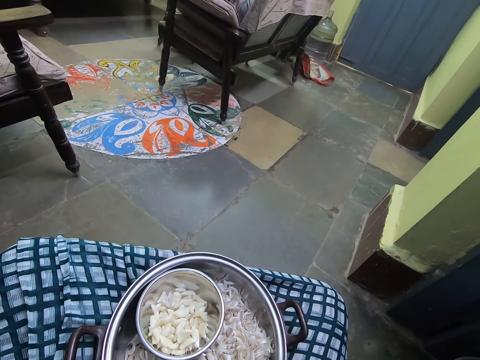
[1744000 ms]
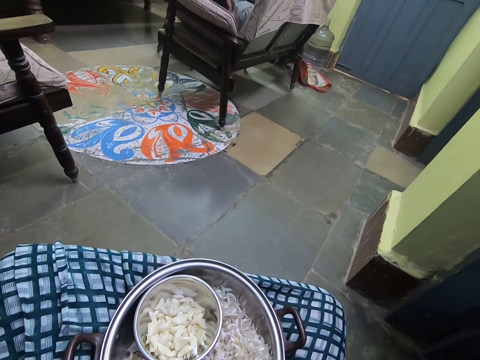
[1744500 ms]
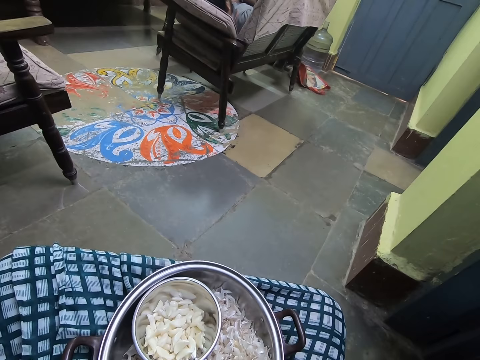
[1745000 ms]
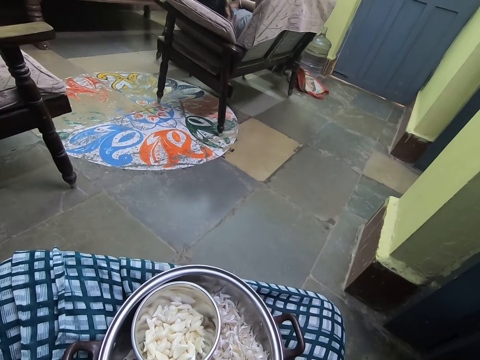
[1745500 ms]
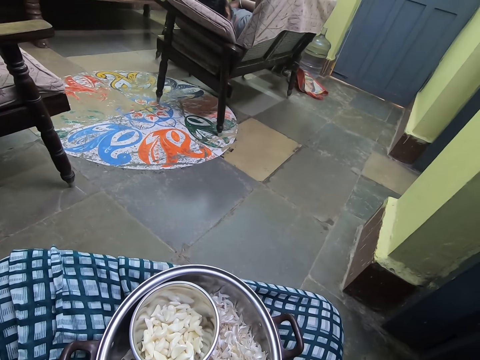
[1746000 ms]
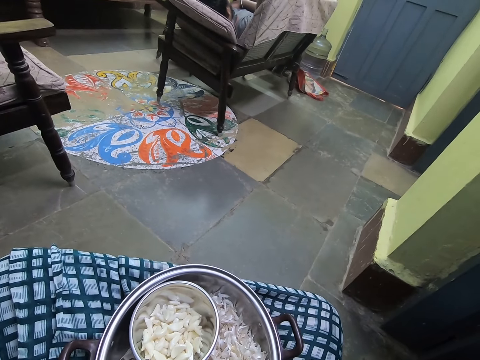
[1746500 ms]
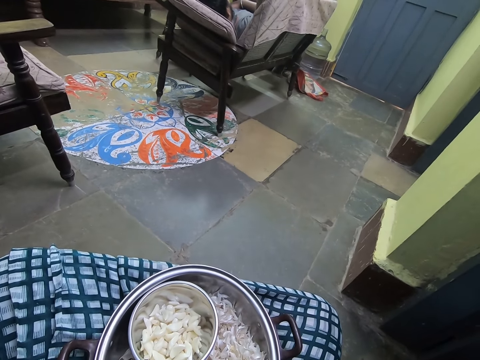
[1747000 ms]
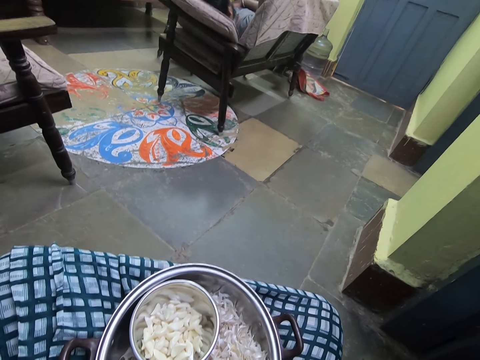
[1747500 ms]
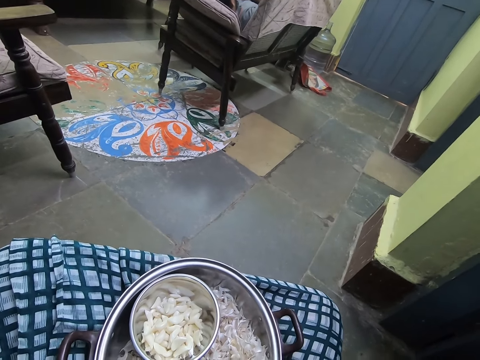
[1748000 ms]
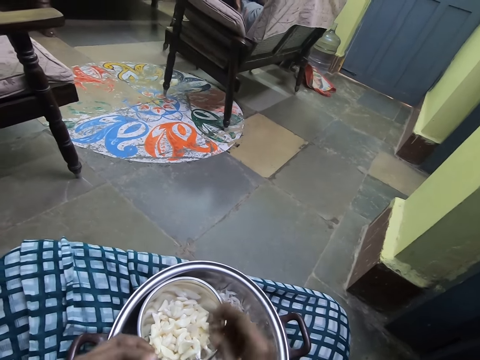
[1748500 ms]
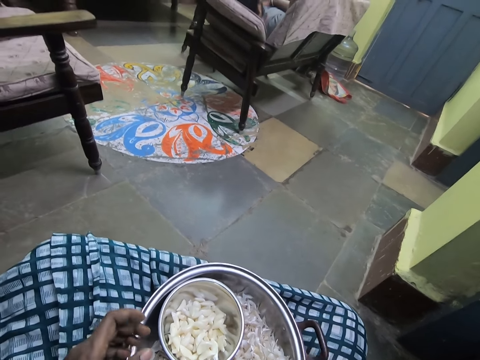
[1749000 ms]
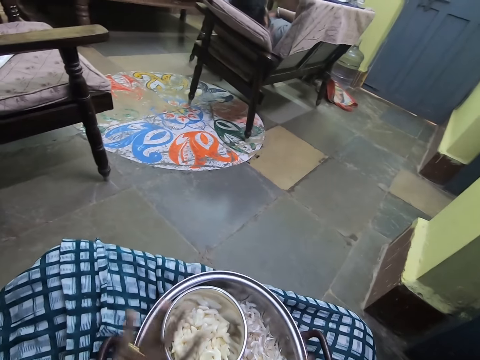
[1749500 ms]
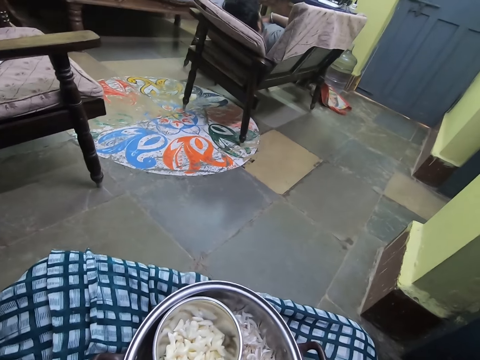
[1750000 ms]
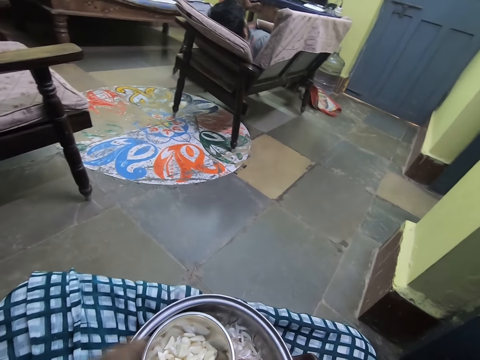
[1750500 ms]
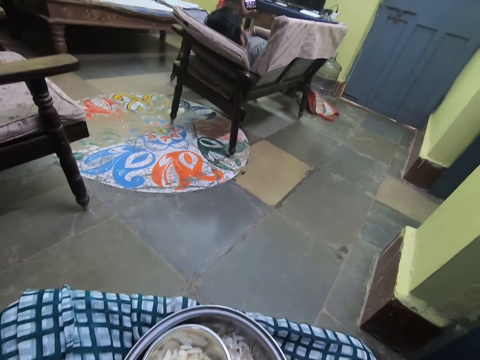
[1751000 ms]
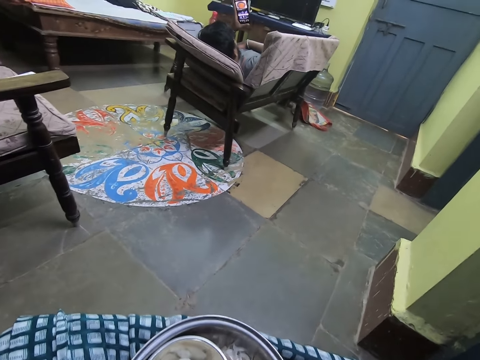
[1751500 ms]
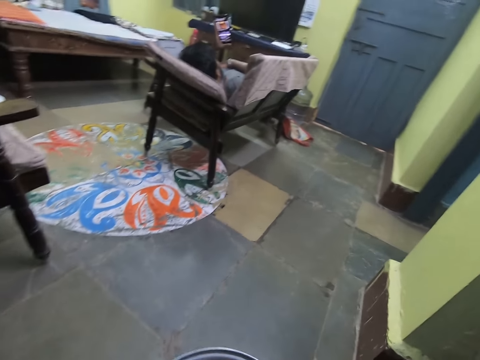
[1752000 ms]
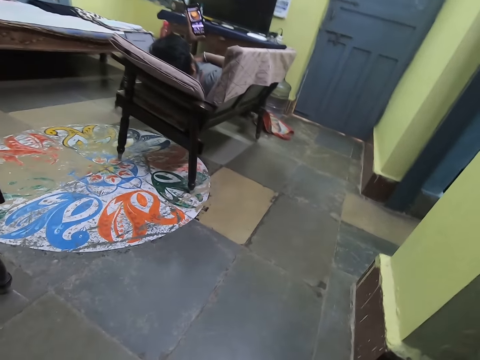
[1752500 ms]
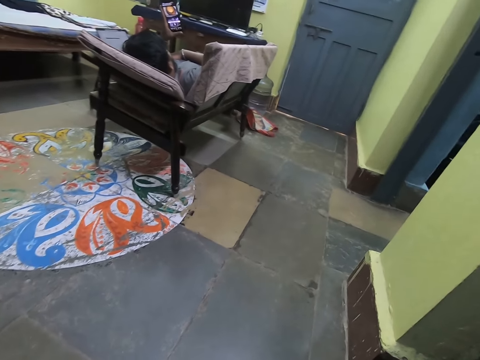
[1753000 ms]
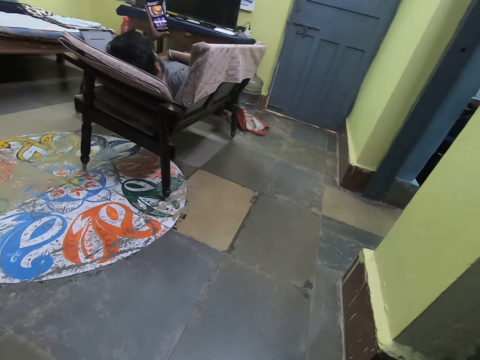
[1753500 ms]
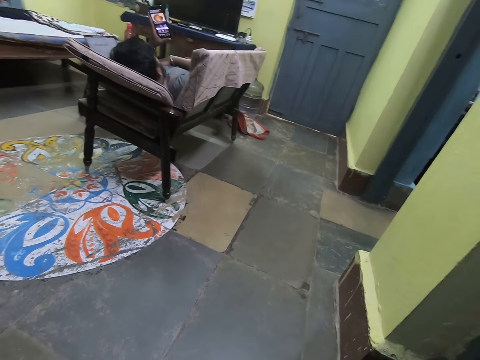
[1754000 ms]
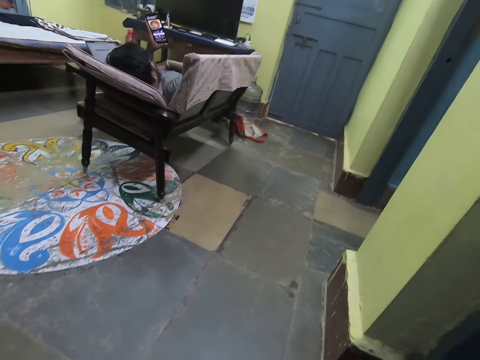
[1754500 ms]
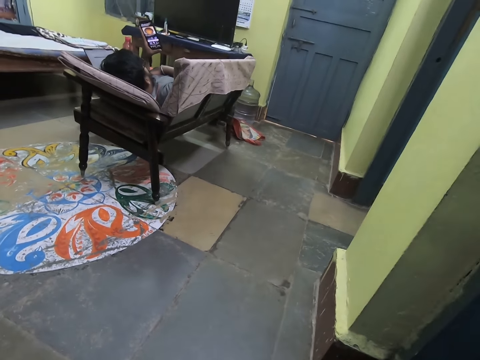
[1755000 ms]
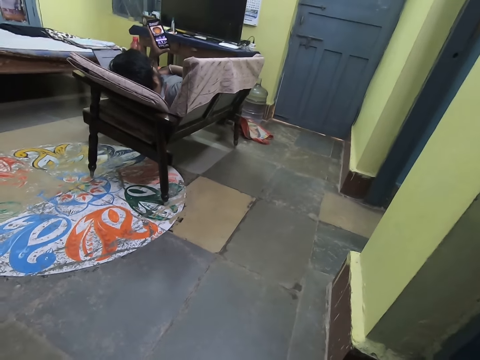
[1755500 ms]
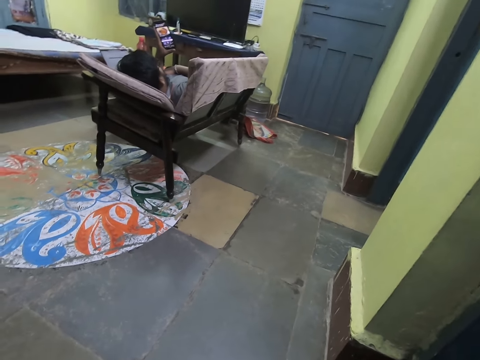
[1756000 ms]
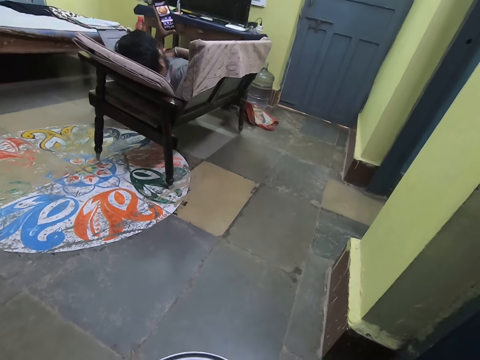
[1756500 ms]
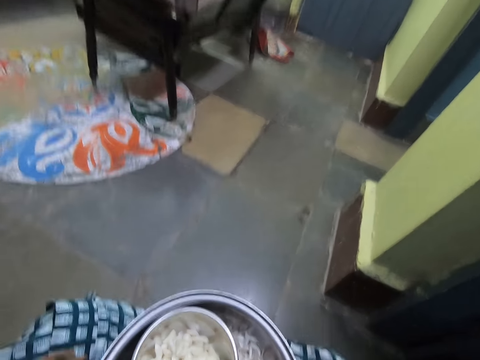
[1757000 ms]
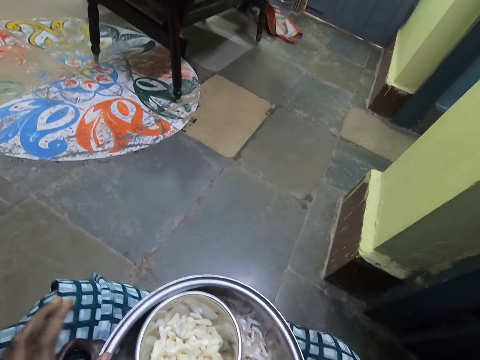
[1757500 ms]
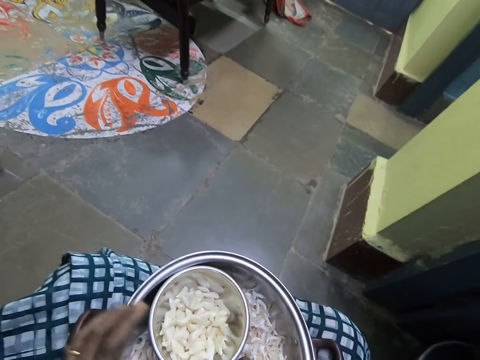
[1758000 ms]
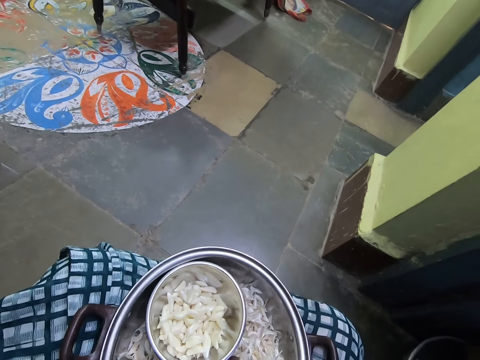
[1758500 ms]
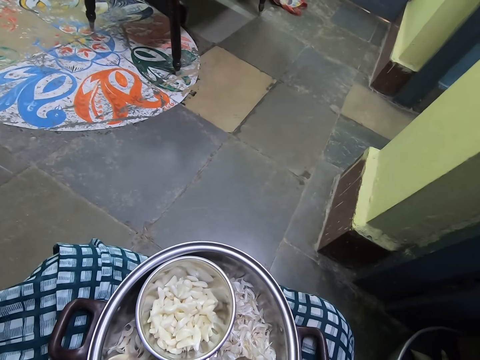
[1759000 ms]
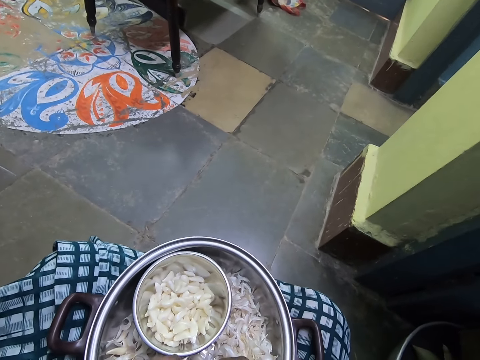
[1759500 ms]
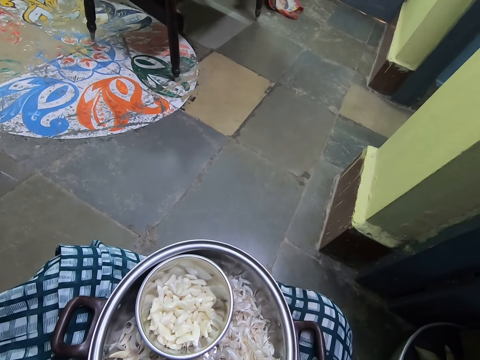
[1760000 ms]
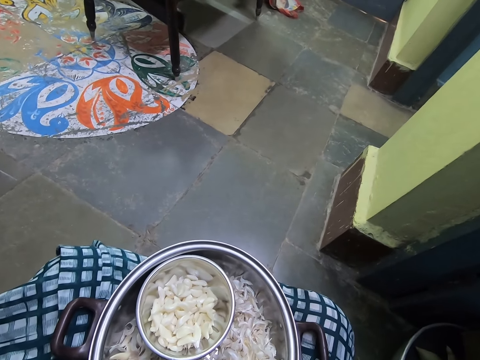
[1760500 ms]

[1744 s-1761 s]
The camera wearer converses with a person. They place the garlic in the bowl. They do hand movements. They stand up. The person operates a phone. The camera wearer sits down. They converse with the person.

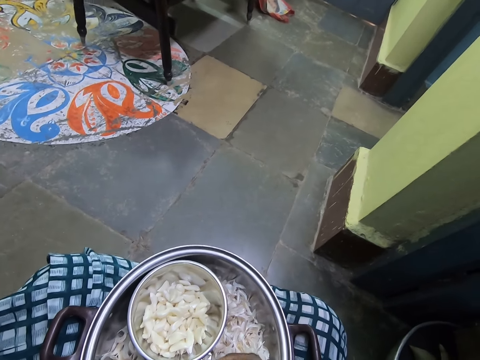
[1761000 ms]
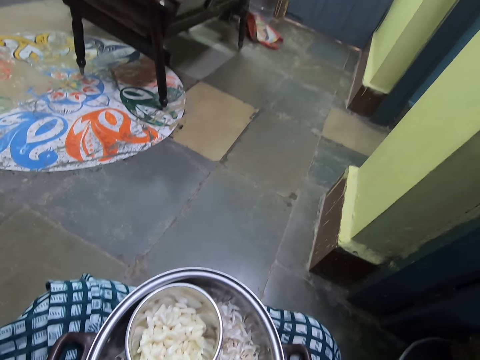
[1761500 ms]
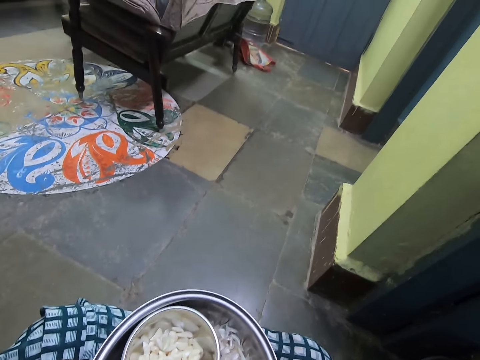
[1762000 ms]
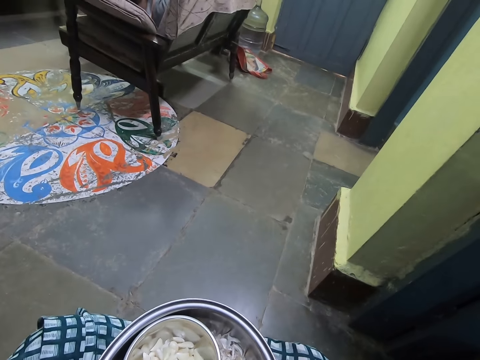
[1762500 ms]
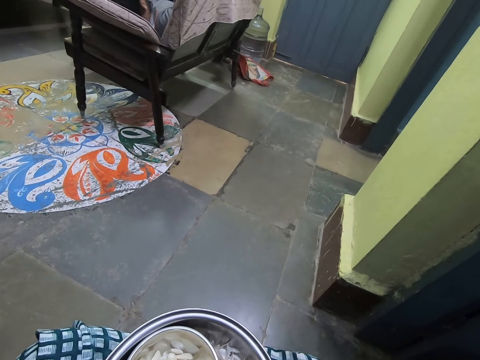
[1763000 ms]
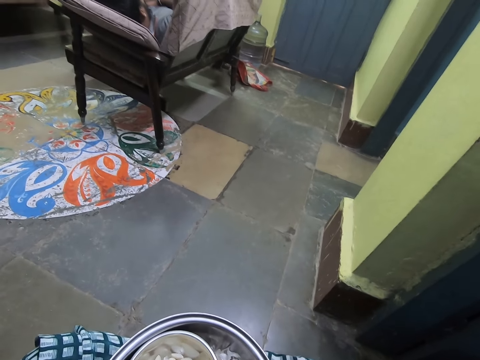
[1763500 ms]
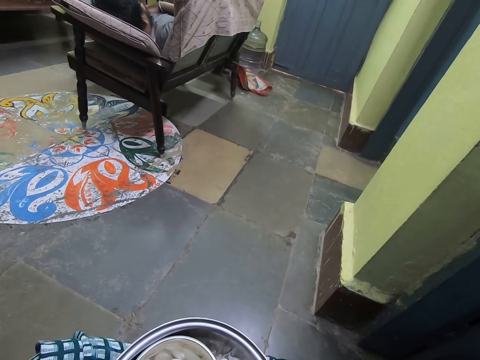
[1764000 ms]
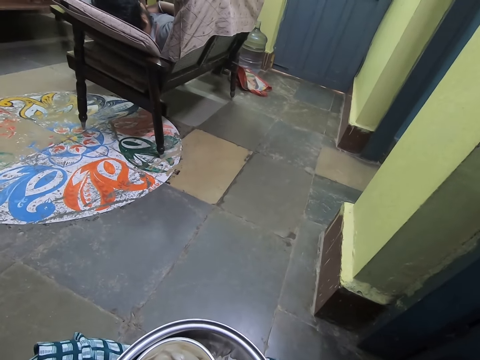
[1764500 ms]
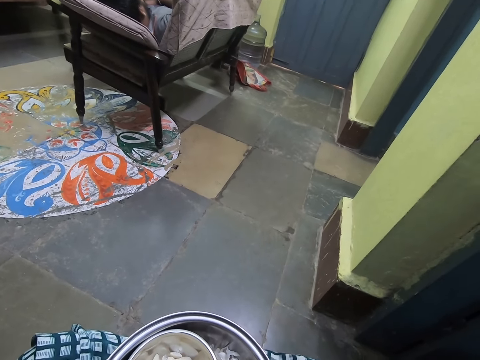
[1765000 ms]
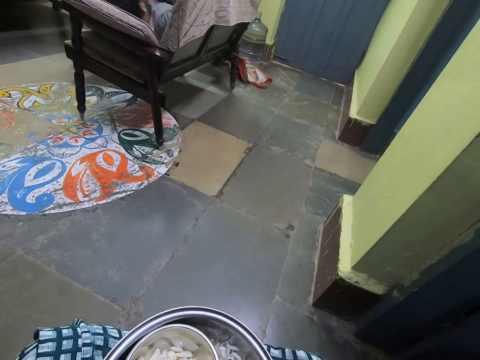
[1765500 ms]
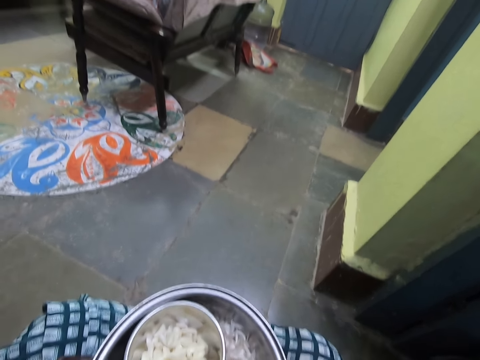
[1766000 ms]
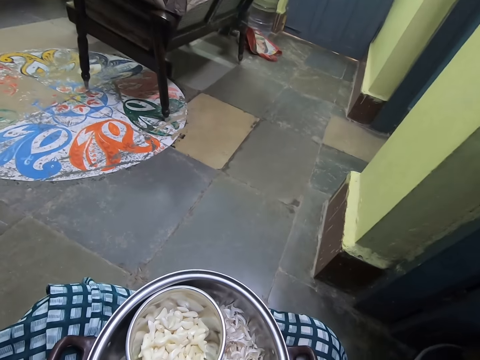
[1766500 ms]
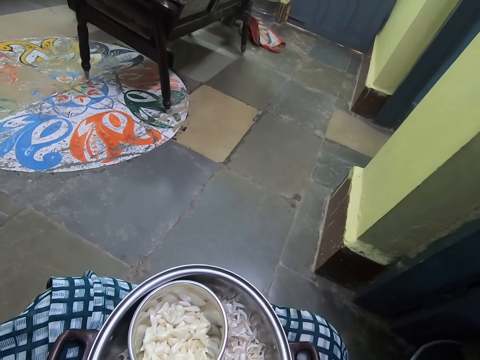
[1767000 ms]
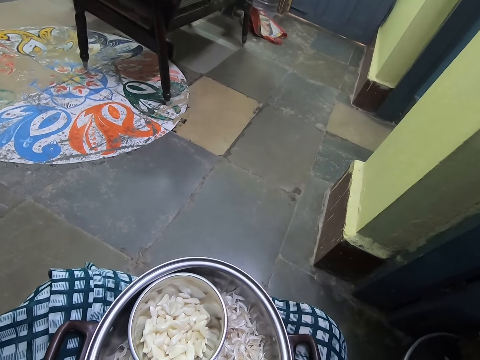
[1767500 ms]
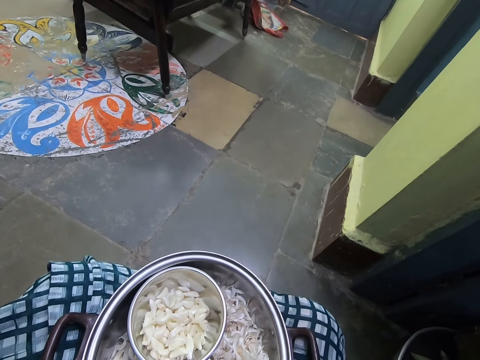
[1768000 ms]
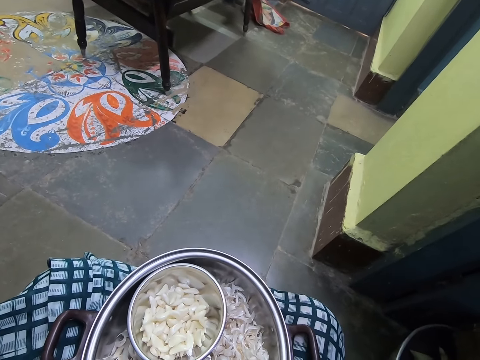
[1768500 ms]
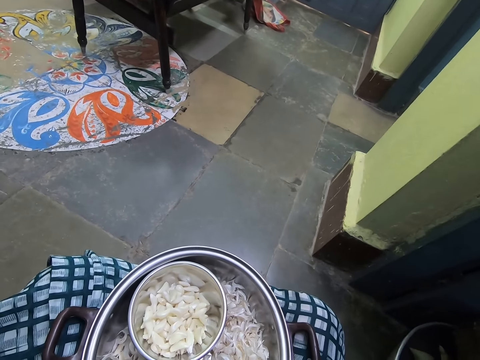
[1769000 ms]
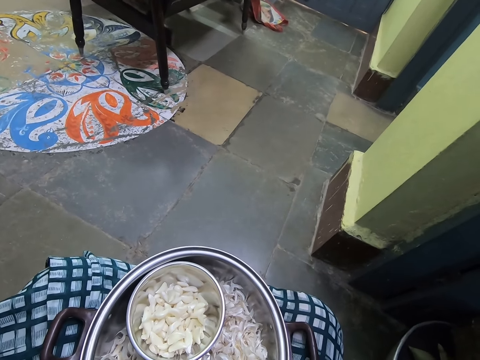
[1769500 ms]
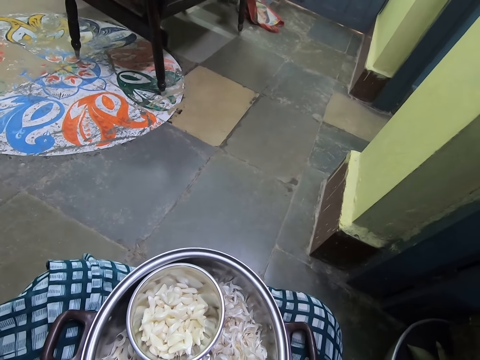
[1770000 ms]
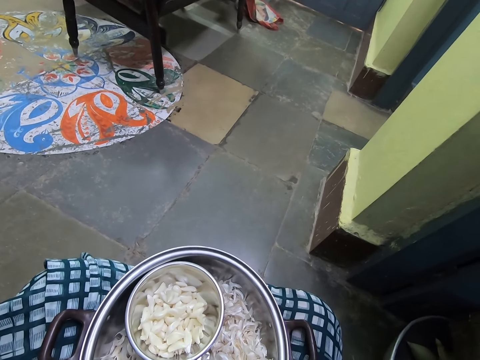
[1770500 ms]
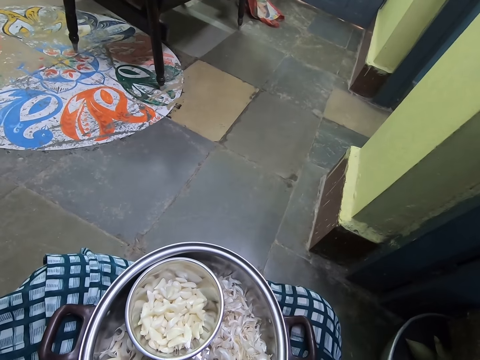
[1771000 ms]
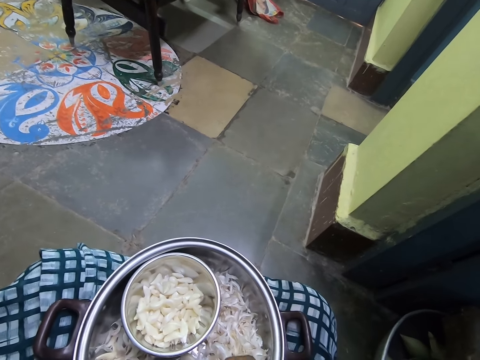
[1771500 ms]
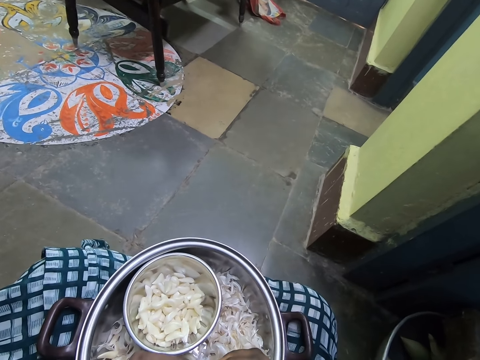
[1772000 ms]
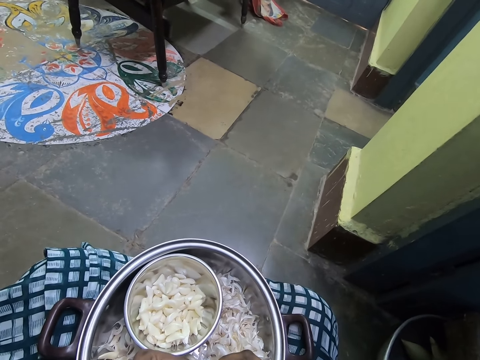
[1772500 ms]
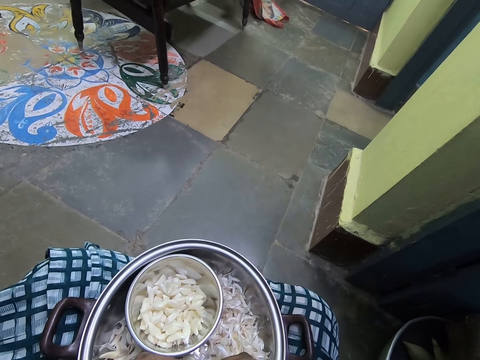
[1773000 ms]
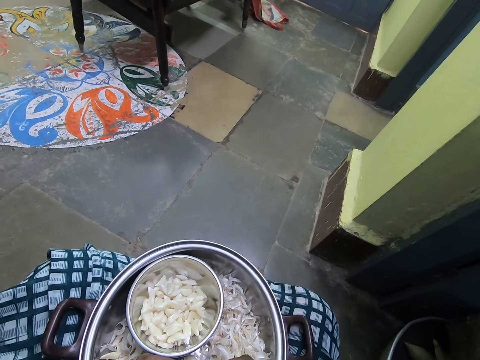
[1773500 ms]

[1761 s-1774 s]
The camera wearer converses with a person. They peel off the garlic.
